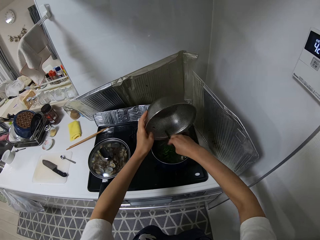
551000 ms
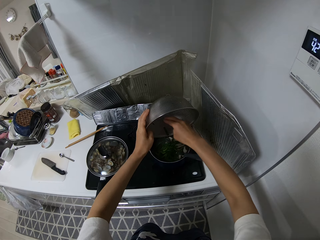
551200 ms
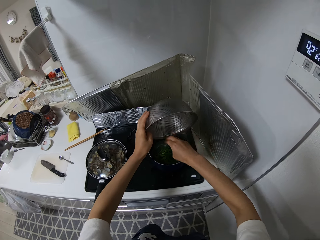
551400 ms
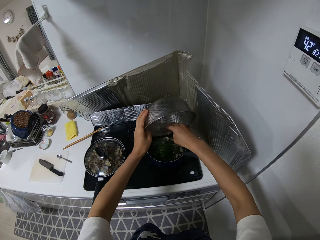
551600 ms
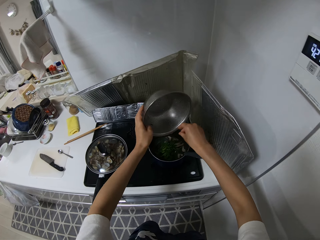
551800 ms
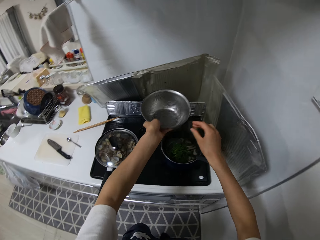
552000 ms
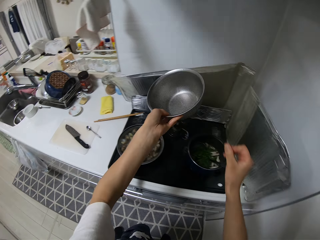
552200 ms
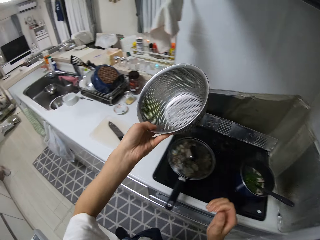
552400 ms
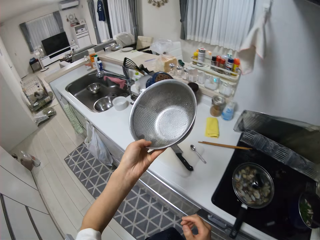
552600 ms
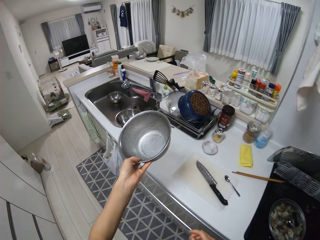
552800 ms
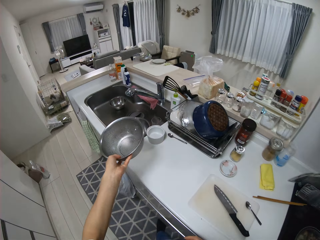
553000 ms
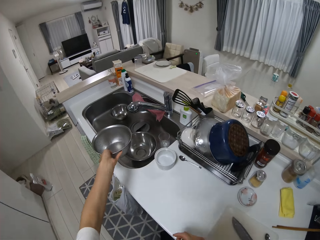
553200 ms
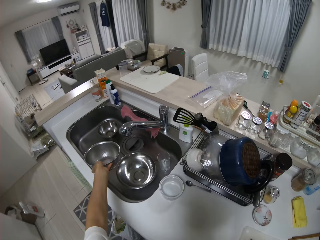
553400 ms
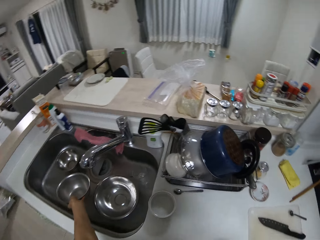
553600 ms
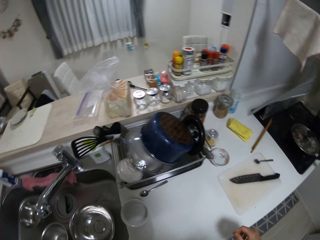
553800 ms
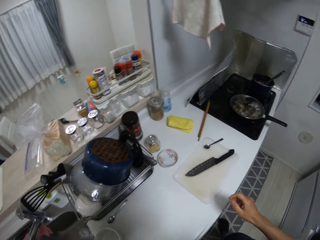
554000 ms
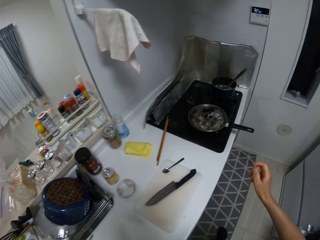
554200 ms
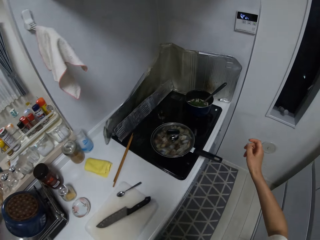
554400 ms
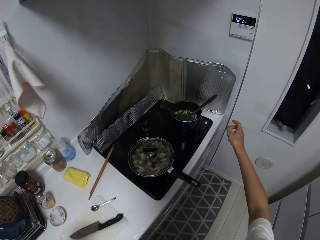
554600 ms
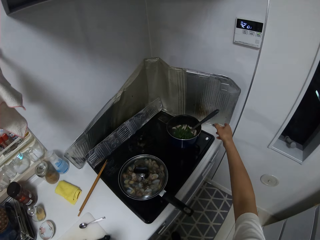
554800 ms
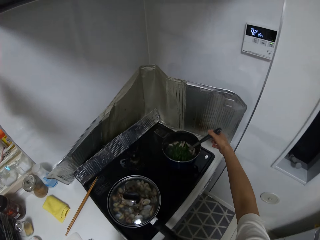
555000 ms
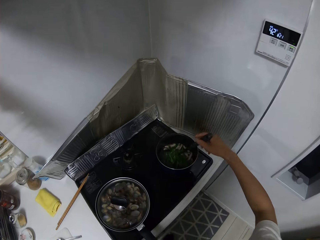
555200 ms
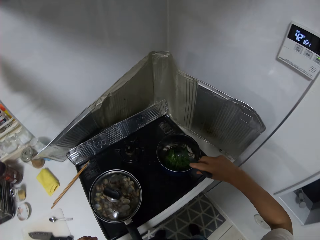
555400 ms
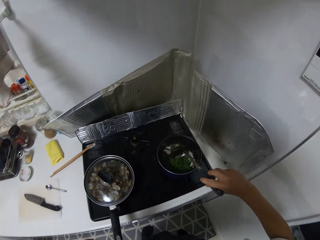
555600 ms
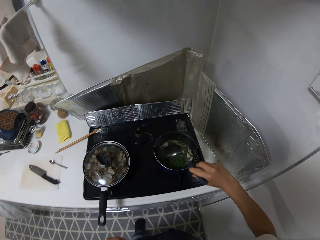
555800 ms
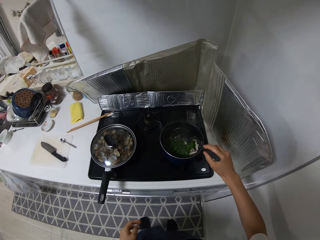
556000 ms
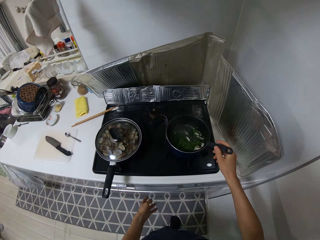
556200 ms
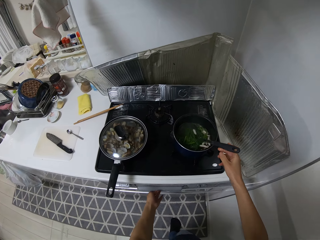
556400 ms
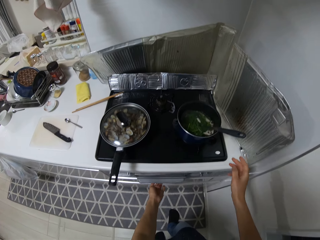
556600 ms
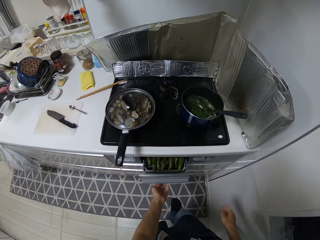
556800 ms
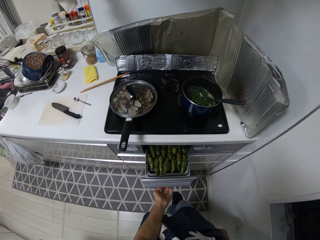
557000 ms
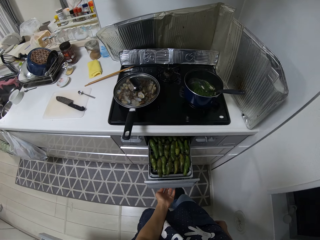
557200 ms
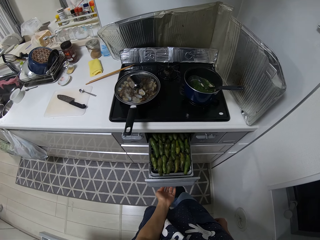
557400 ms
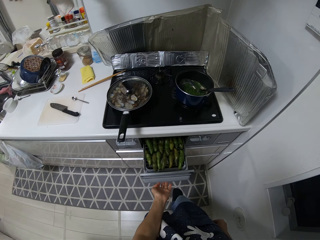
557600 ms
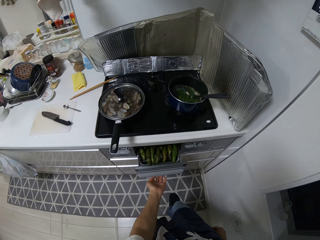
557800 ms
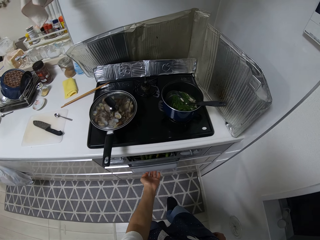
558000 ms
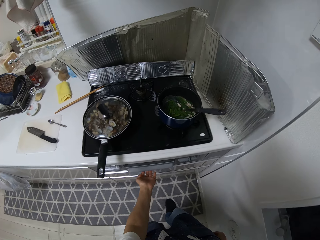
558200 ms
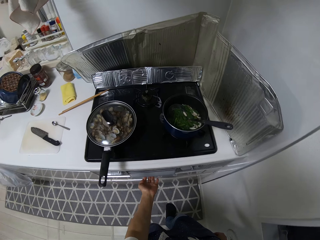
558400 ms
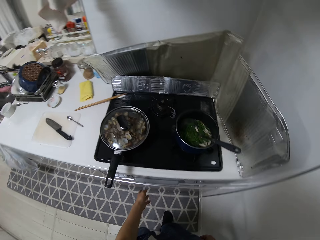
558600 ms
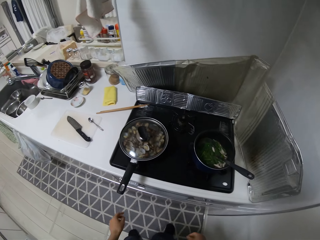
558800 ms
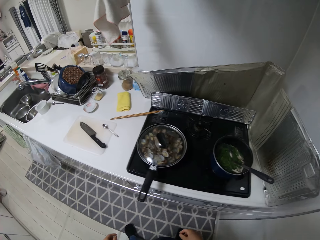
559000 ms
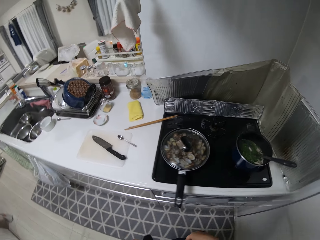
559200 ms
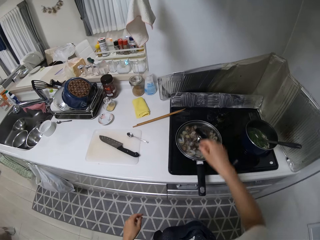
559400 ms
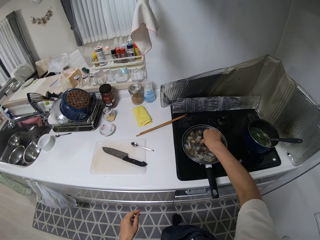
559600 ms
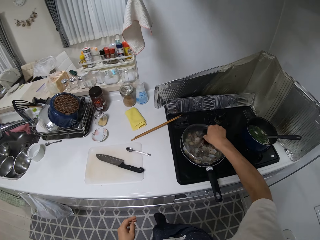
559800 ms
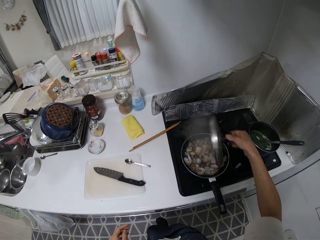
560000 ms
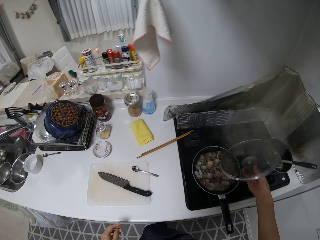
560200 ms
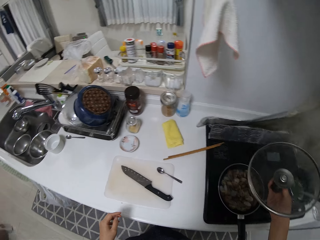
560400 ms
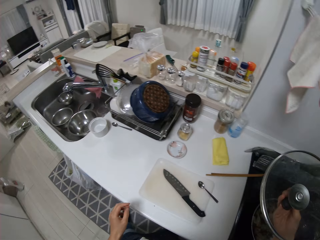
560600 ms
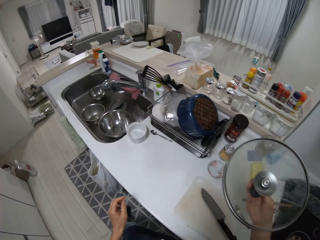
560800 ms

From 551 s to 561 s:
The camera wearer drops the sieve inside the sink. They stir green peas in a pan with a serving spoon. They open a drawer in the oven with a hand and push the drawer back into the oven with a hand. They walk around a kitchen. They open the cover of another pot.

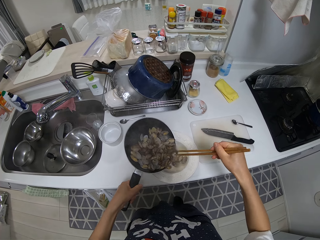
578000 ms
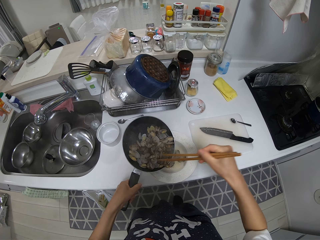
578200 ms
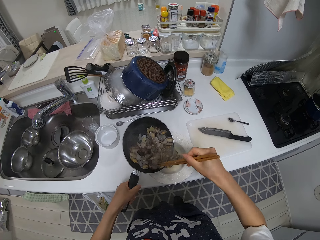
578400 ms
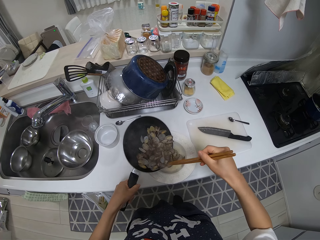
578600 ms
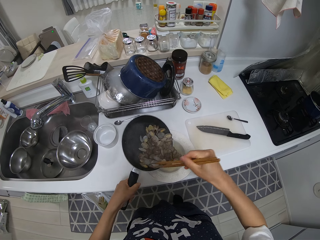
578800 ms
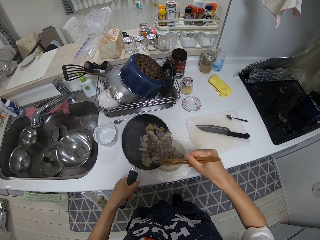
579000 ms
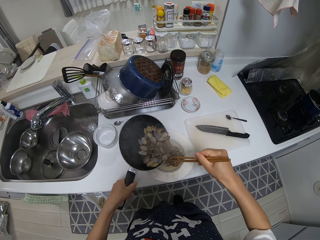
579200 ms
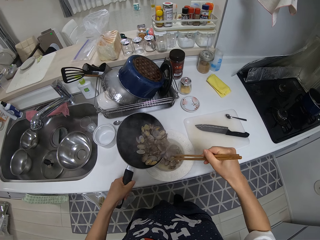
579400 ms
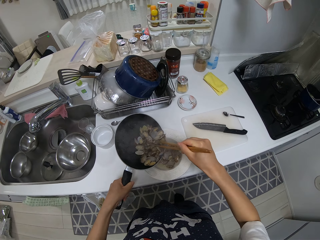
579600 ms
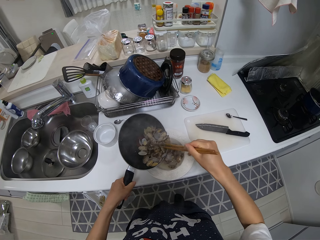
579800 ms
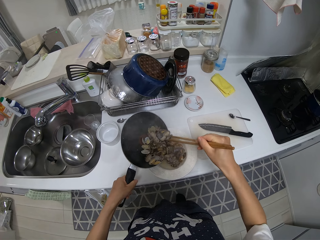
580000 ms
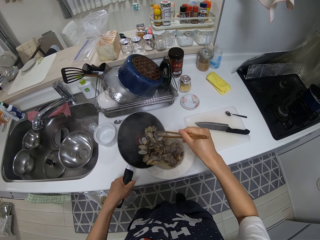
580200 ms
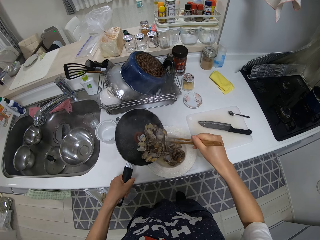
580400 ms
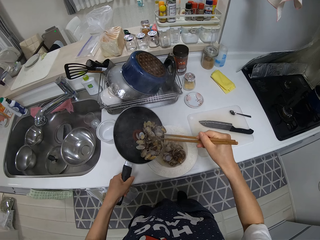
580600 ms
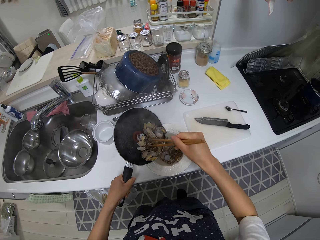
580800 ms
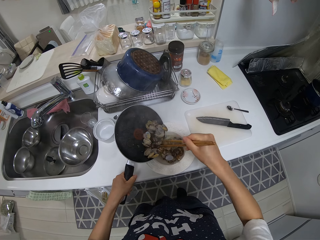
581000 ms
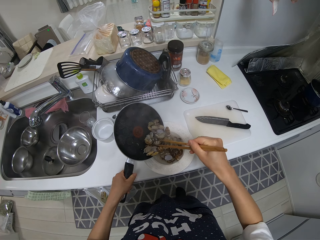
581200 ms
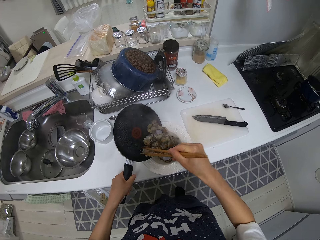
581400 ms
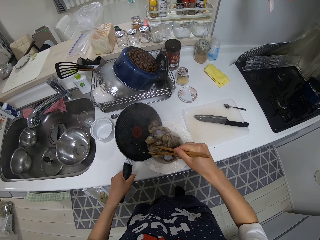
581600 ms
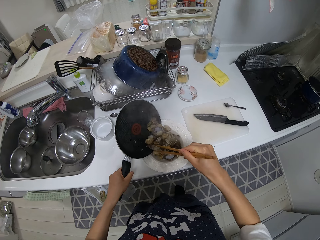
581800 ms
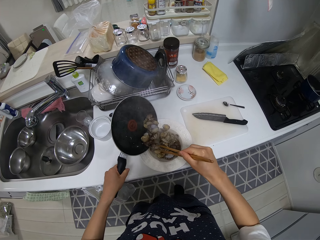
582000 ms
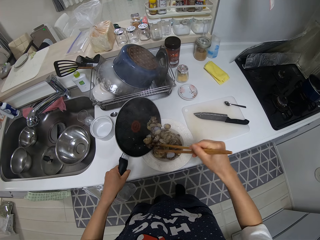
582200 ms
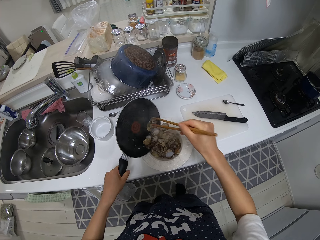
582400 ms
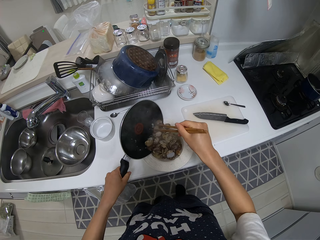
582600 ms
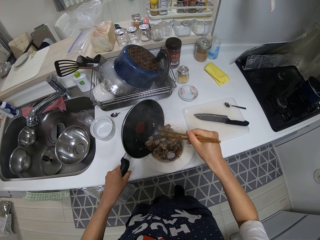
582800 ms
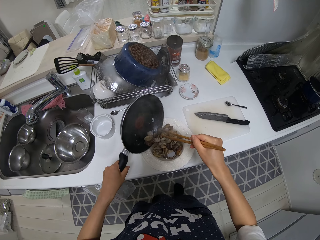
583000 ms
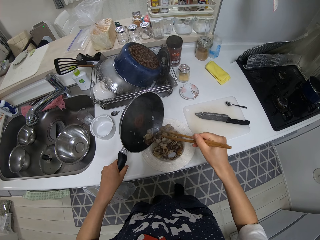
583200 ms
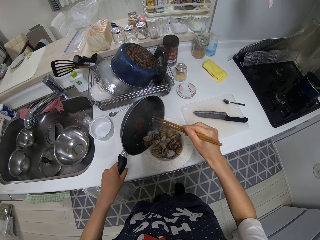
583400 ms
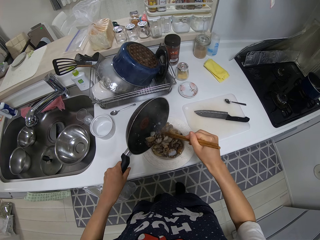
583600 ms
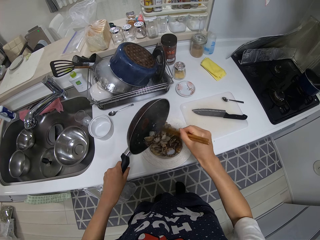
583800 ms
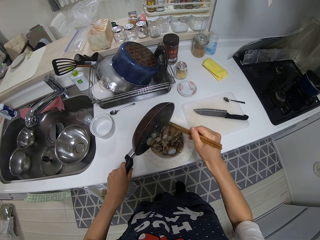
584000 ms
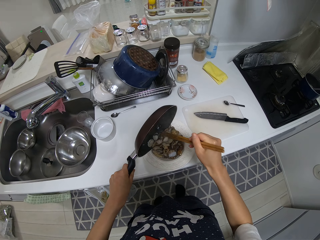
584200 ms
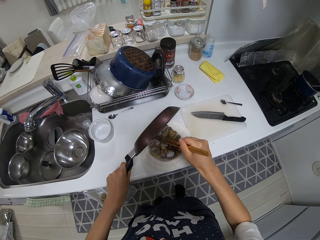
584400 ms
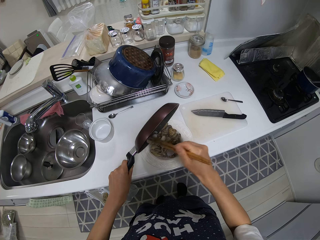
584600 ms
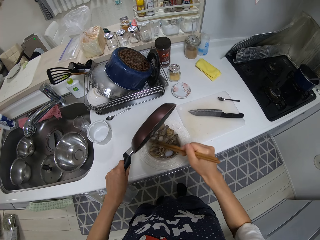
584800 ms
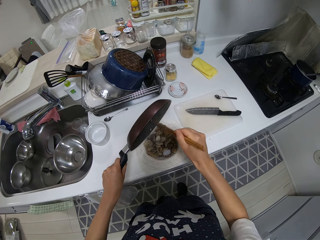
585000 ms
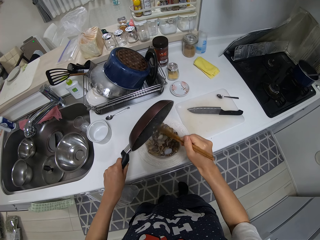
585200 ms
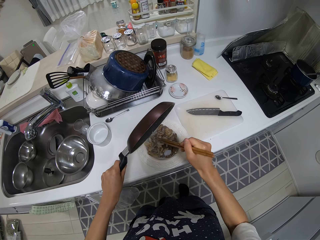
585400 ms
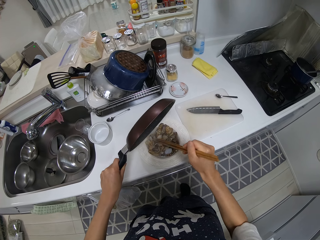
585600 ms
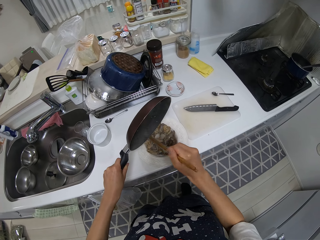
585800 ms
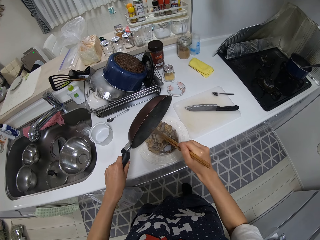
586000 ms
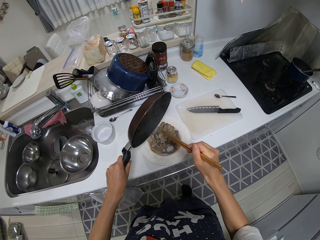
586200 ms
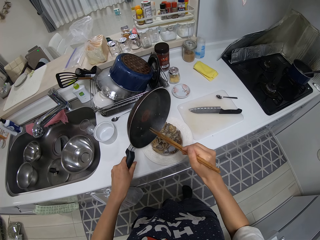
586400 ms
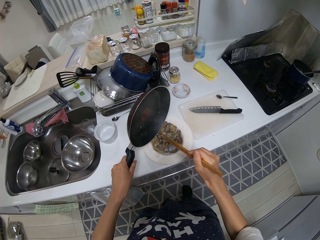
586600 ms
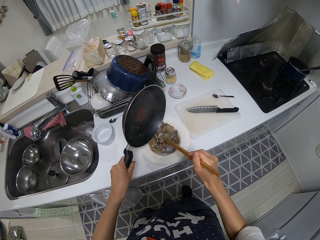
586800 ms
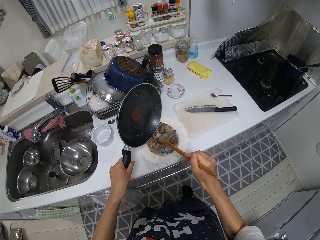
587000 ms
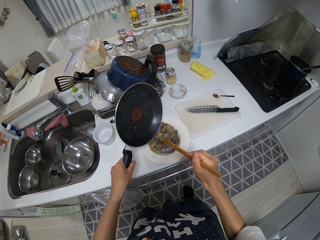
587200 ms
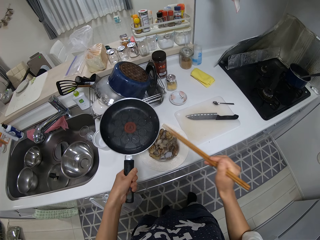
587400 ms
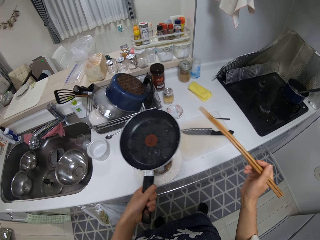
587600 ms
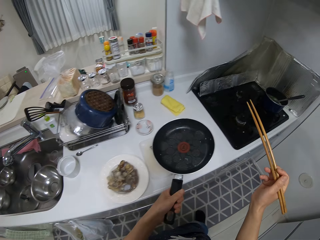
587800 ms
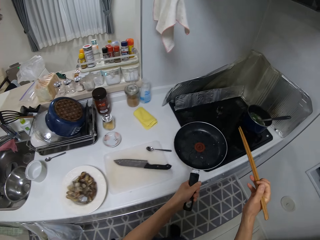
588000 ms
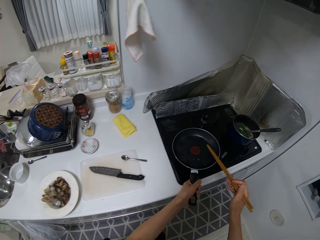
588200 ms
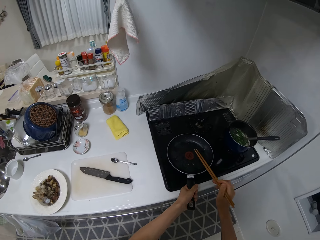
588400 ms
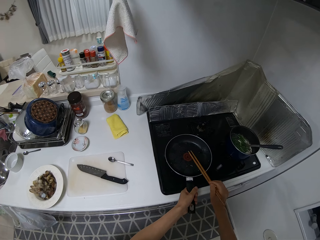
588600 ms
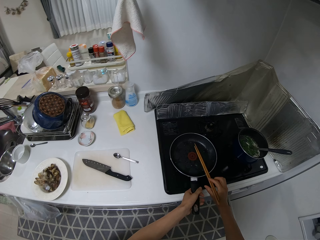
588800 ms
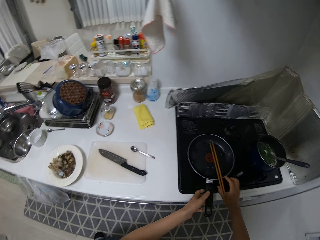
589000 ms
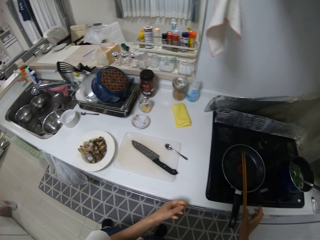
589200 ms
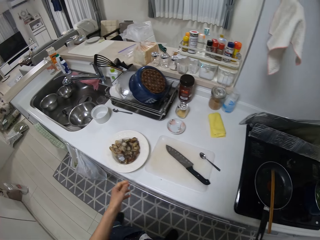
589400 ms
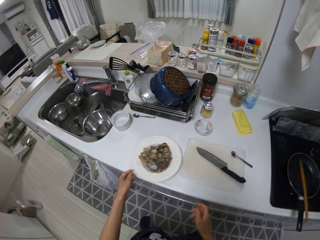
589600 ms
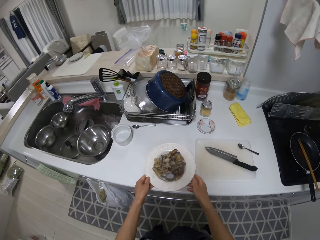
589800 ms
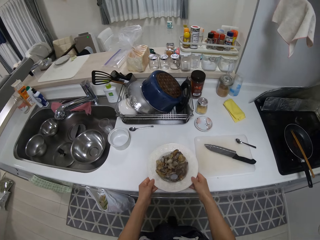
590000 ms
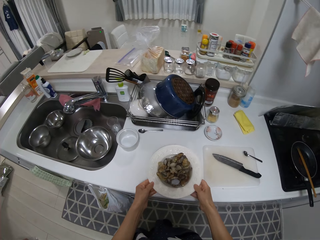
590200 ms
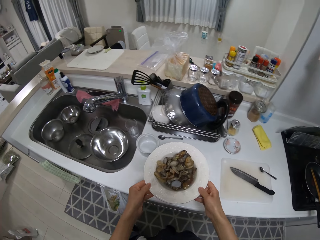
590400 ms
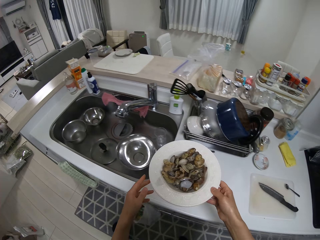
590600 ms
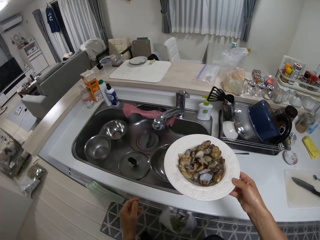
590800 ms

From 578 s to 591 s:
The camera wearer pours the food inside the plate on the table. They walk around a kitchen. They drop the chopsticks inside the frying pan on the cooker. They put the pan on a gas cooker. They walk around the kitchen. They pick up the plate from a kitchen counter.
